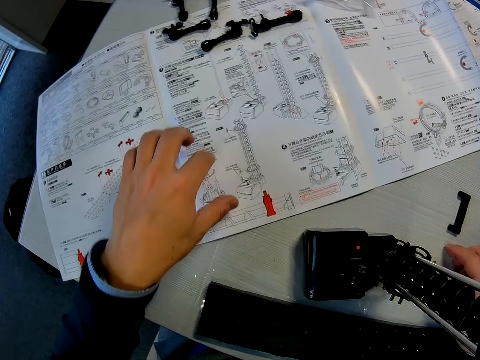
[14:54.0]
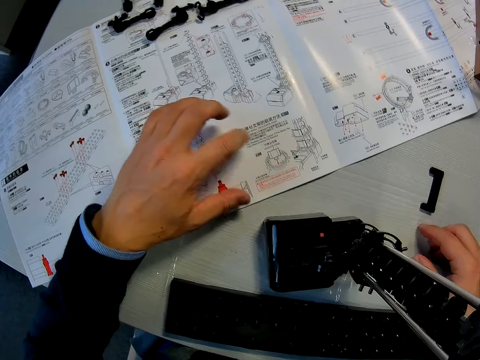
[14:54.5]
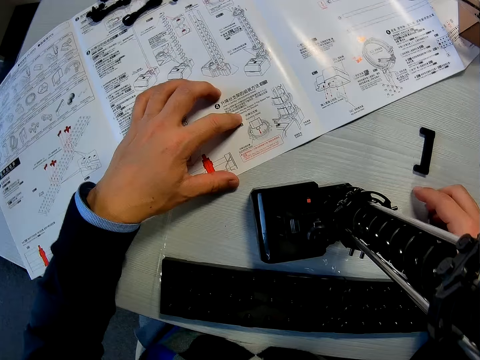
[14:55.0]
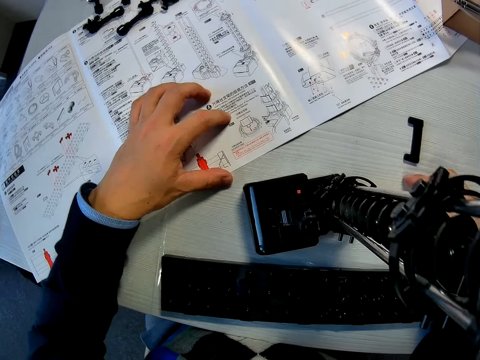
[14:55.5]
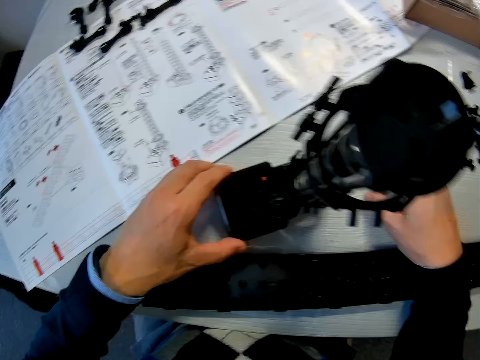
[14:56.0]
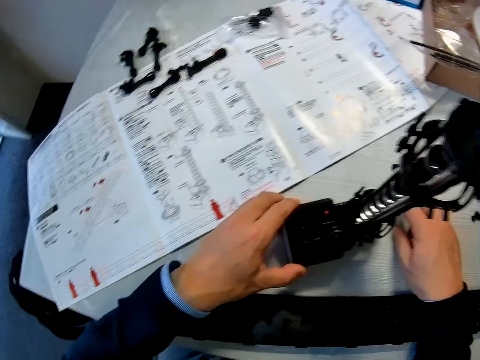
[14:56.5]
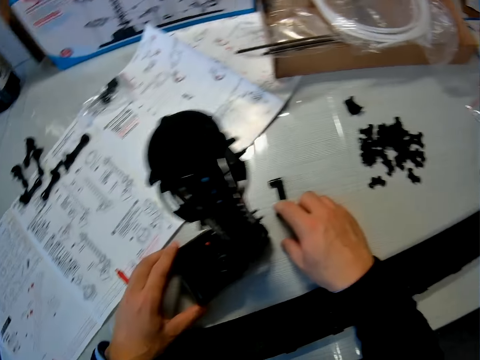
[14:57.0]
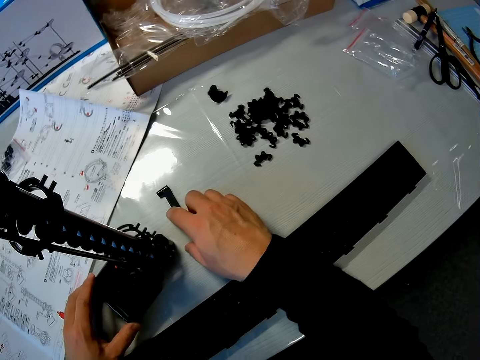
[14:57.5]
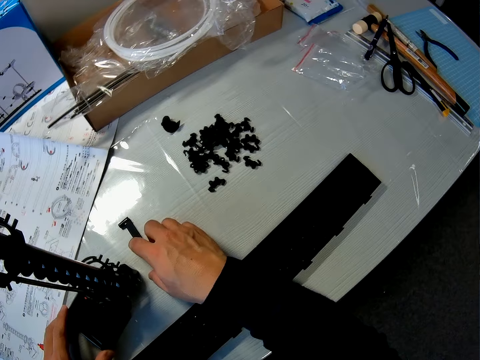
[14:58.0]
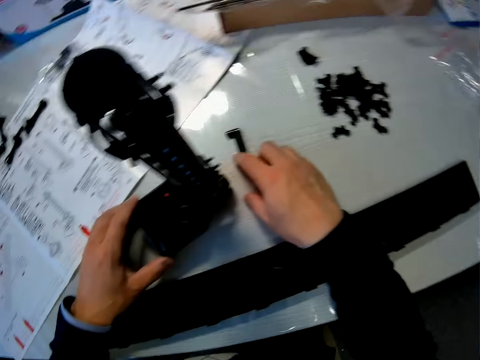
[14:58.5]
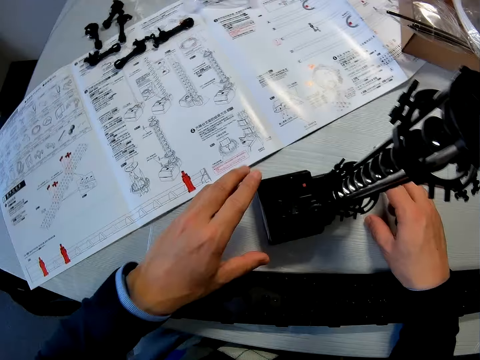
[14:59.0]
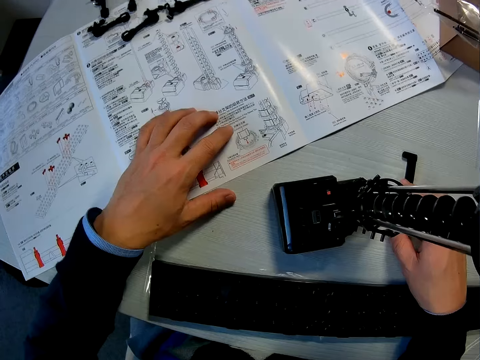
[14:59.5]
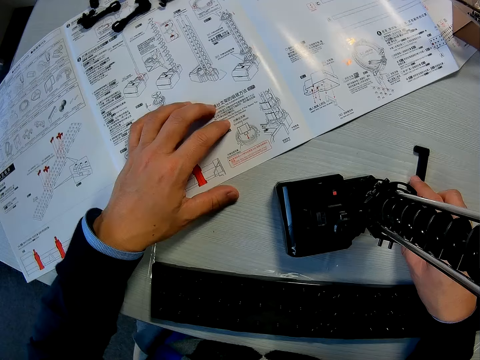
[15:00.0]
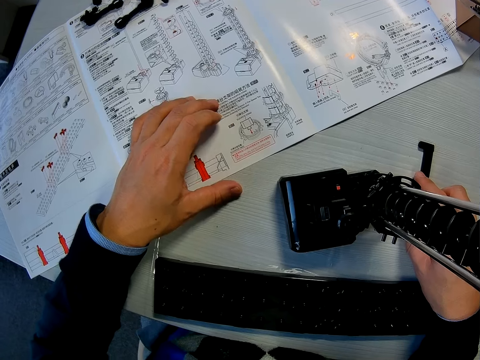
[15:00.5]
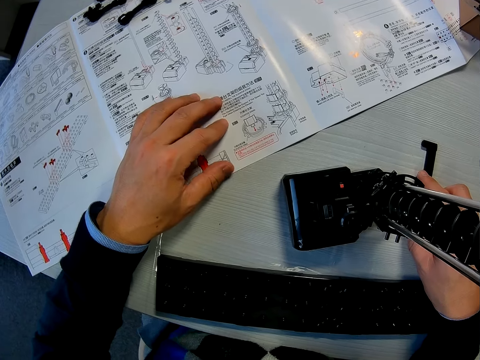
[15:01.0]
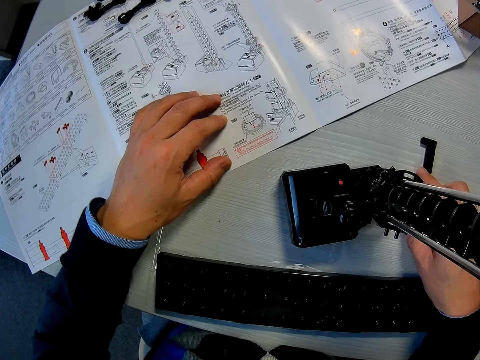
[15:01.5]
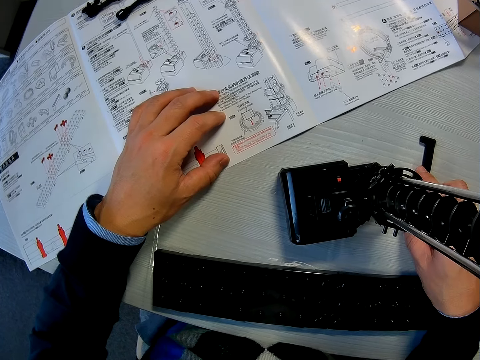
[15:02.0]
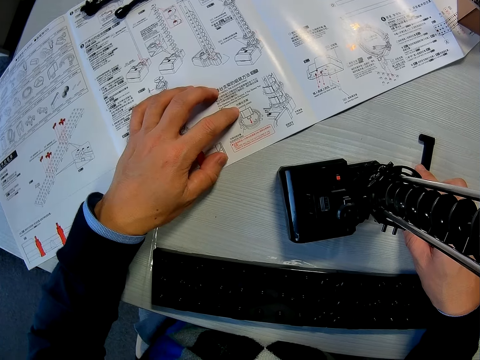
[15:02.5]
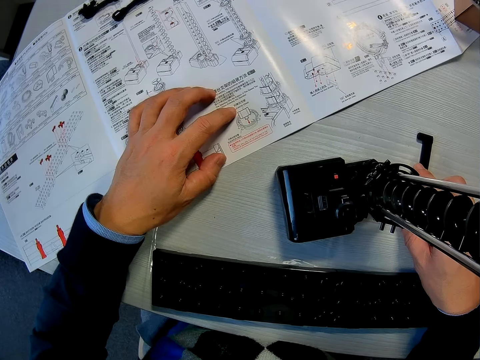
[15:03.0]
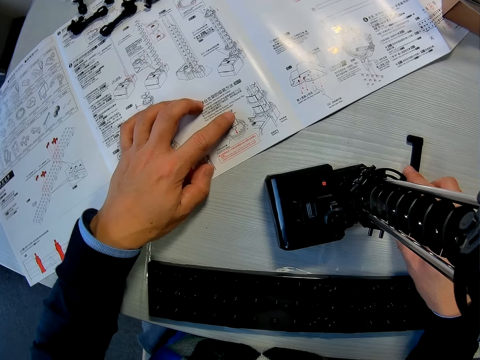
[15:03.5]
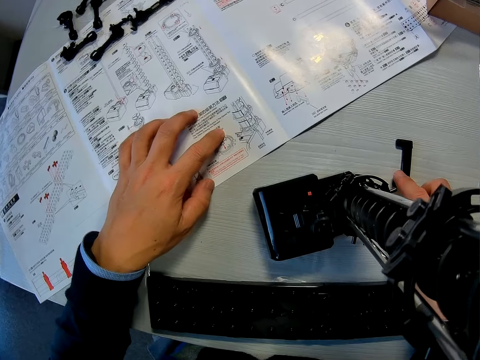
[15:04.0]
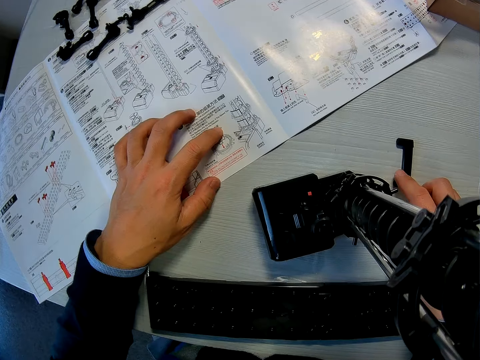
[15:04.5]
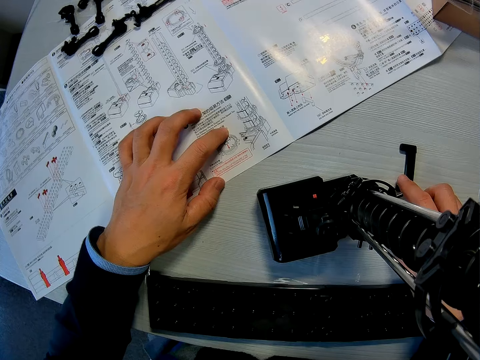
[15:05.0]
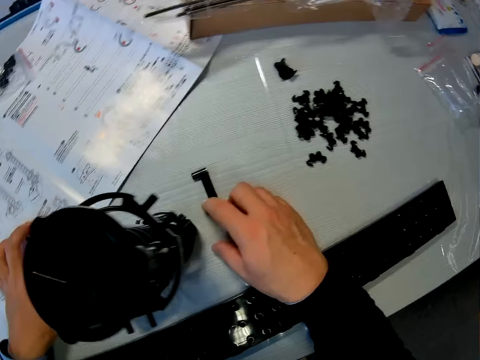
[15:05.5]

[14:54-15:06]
The camera wearer touches the space rail craft. He holds the model with his left hand. He places his left hand on the sheet or manual on the table. He reads the manual.

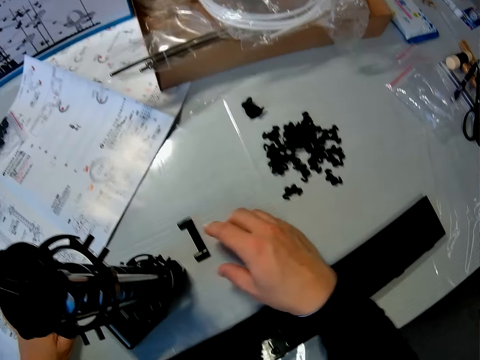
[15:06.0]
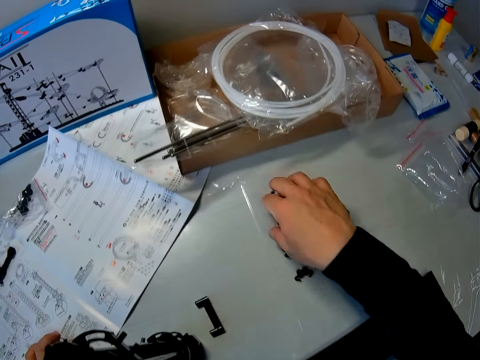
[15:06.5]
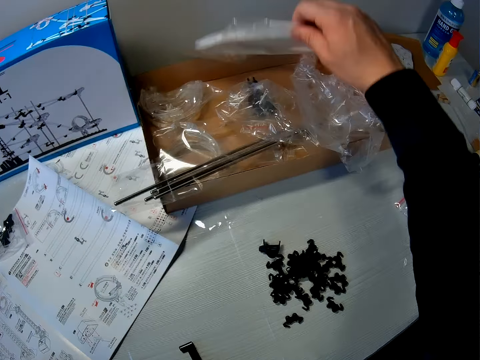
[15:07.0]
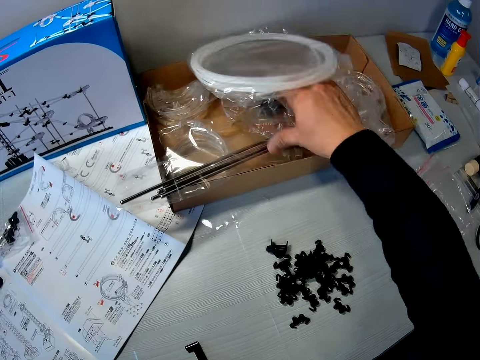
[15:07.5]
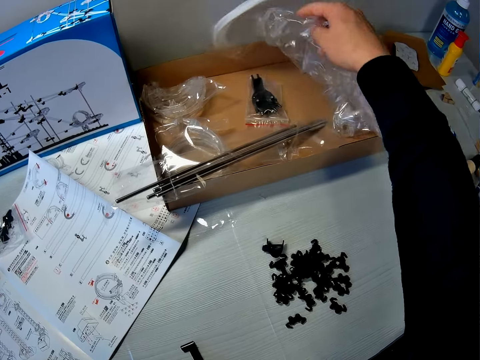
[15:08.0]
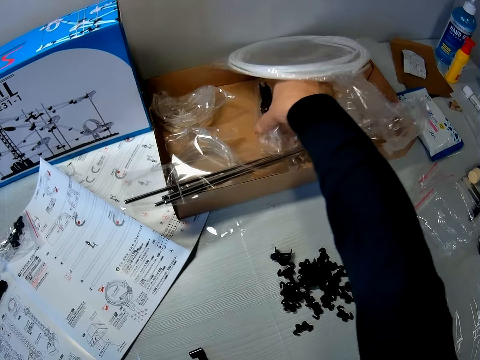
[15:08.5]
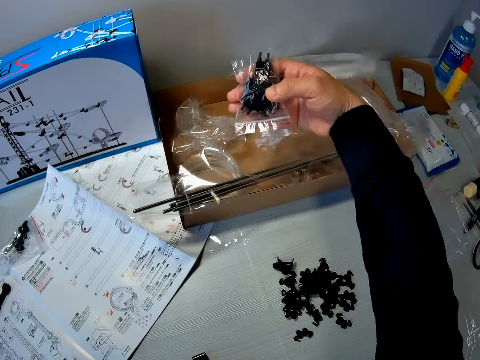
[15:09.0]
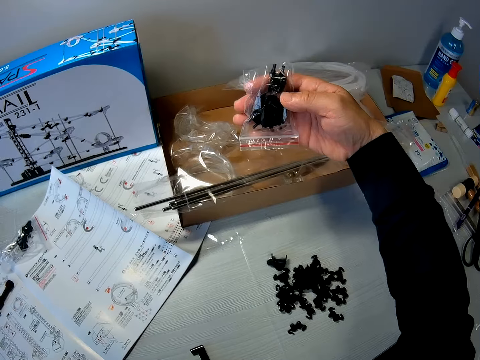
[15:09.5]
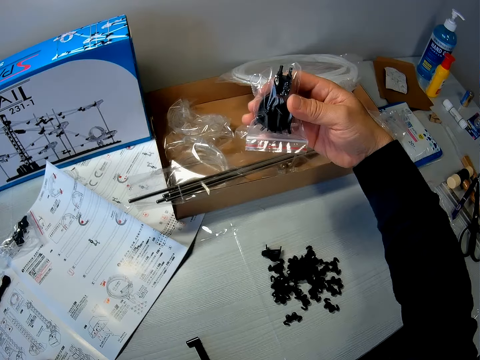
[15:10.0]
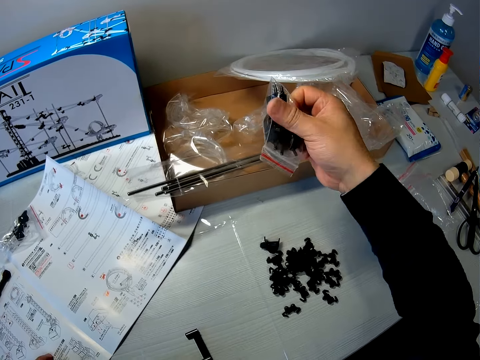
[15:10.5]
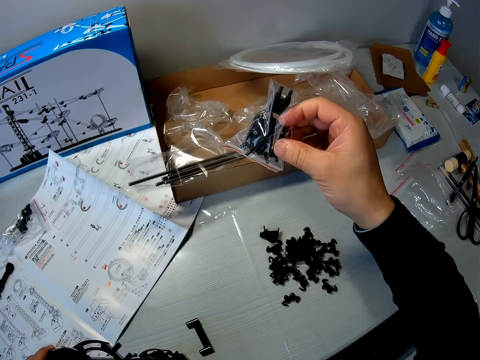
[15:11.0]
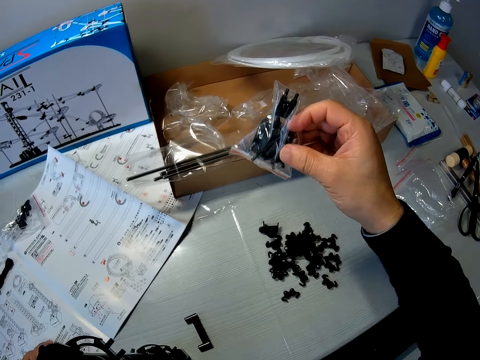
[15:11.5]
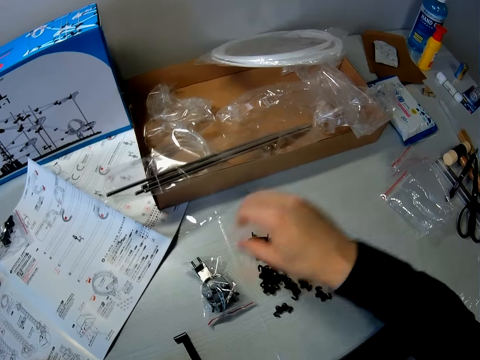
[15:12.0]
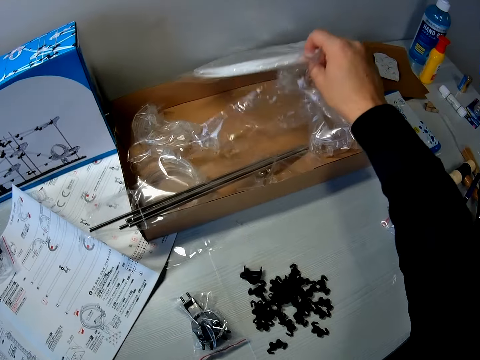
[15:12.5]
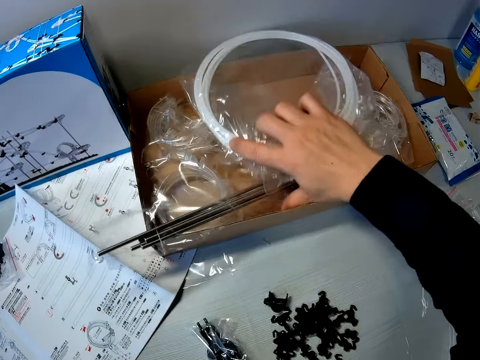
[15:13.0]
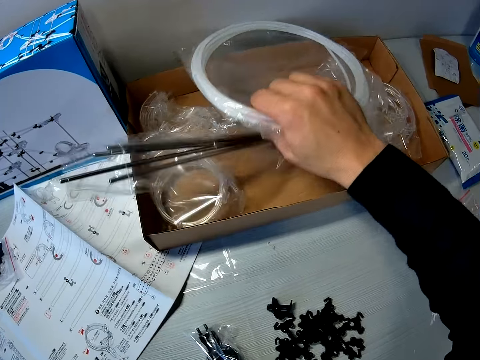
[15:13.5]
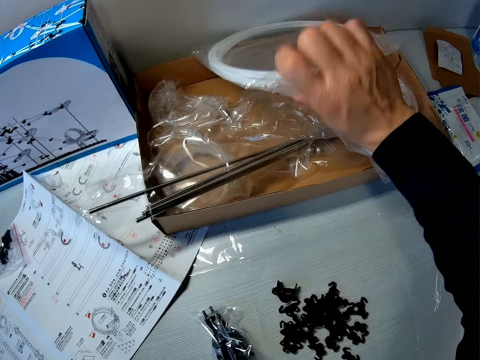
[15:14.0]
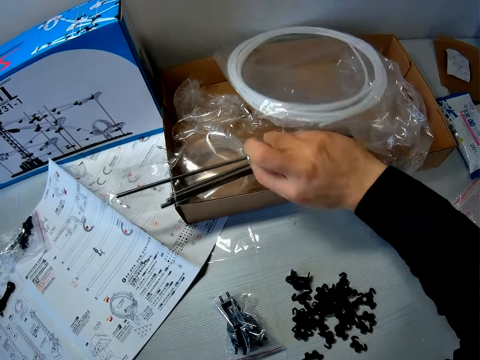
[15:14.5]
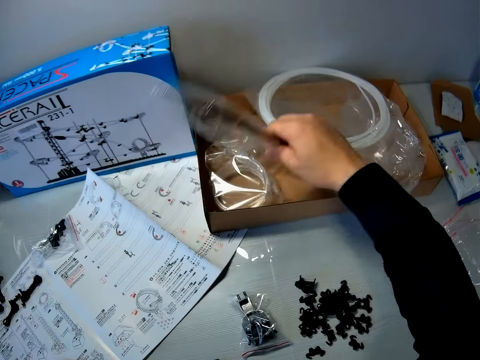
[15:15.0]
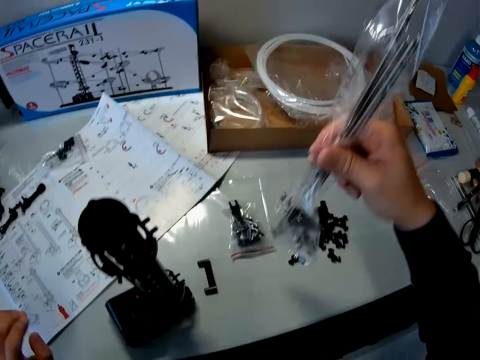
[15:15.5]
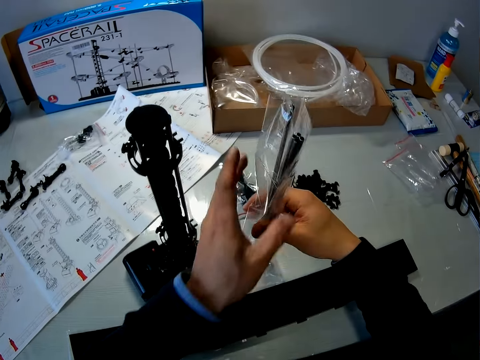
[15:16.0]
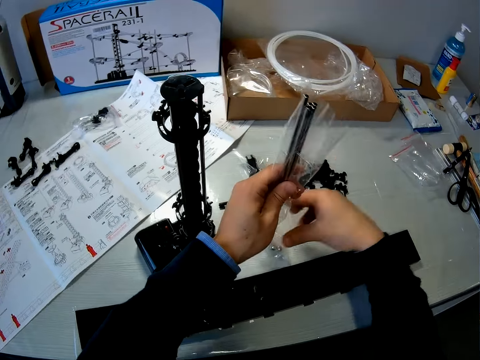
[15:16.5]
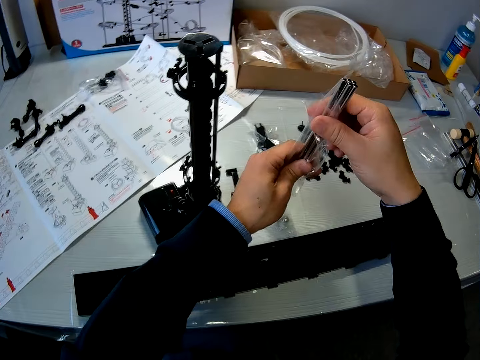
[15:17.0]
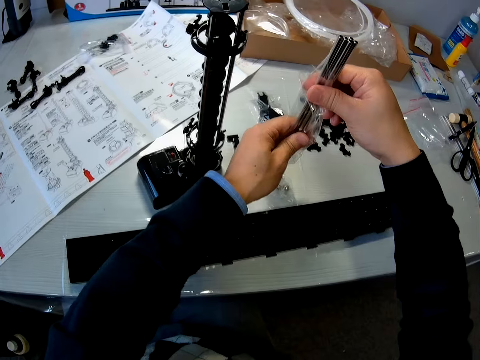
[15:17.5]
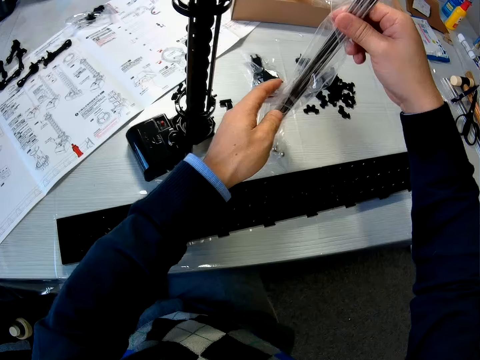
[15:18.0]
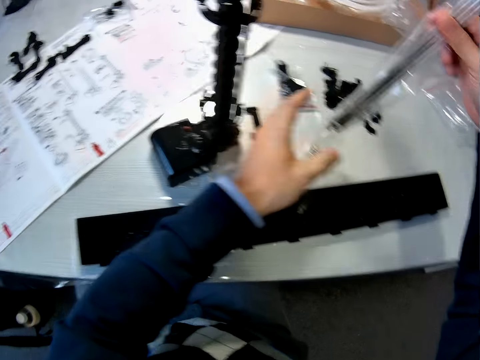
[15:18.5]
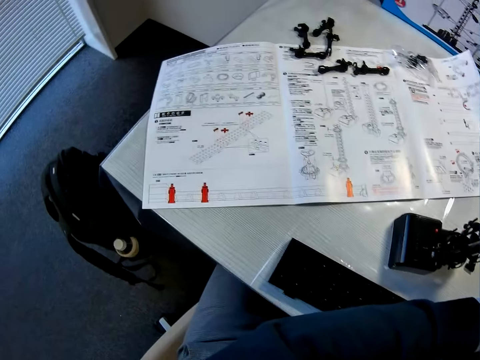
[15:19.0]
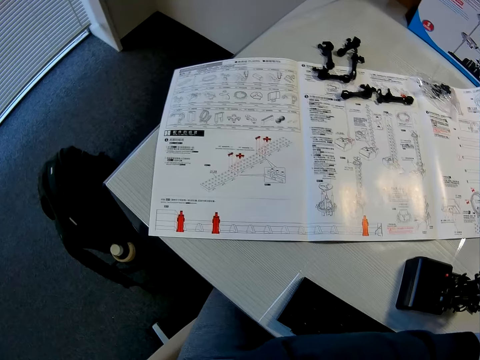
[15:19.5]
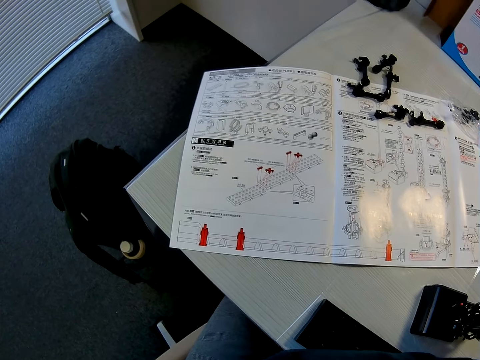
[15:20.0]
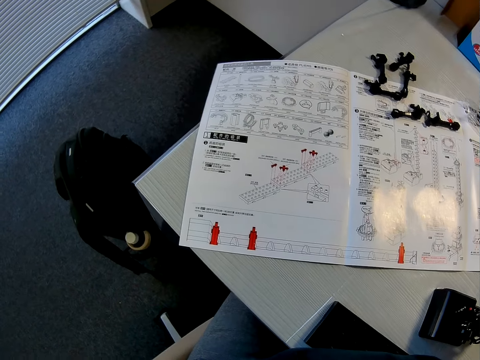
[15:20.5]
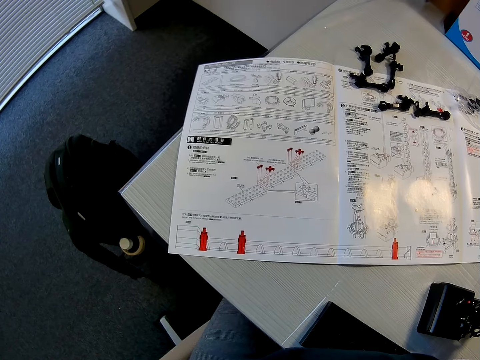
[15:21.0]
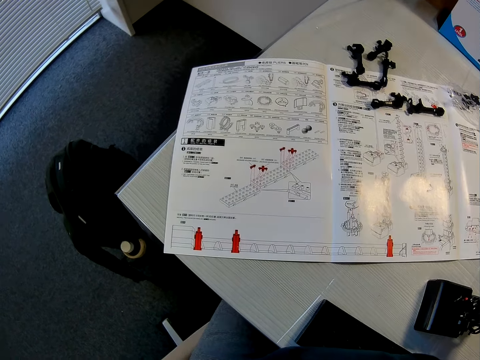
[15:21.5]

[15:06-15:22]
The camera wearer moves a model component on the table. They hold the standard rail. They search a carton on the table. They pick up a model component or fork part from the carton on the table. They hold the fork part and turn the fork part. They hold the standard rail. They drop the model component on the table. They search the carton on the table. They pick up a metallic pipe or shafts from the carton on the table. They hold the shafts. They place the metallic pipe on the table. They read the manual.
